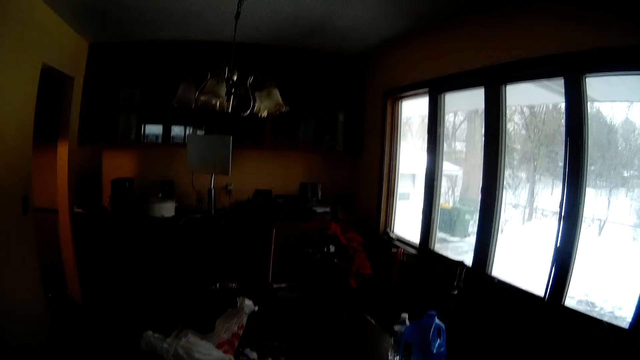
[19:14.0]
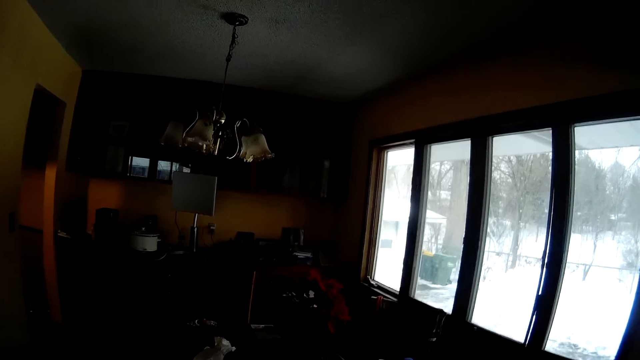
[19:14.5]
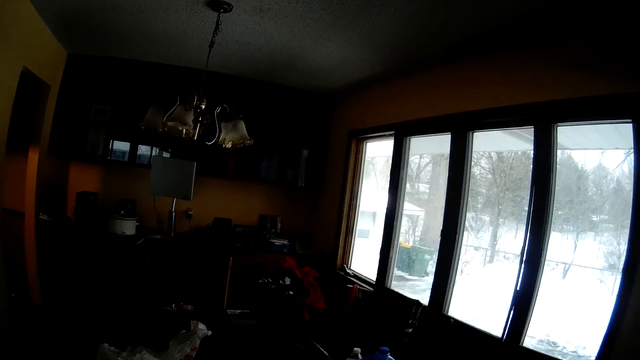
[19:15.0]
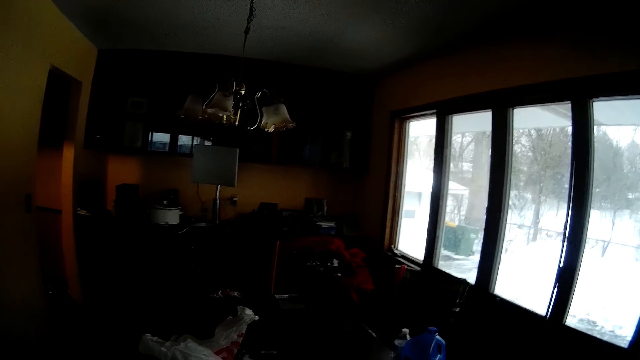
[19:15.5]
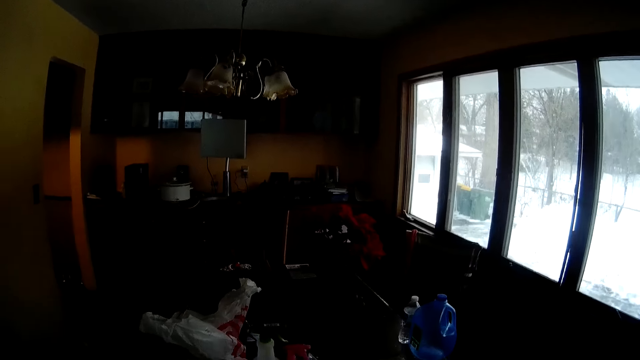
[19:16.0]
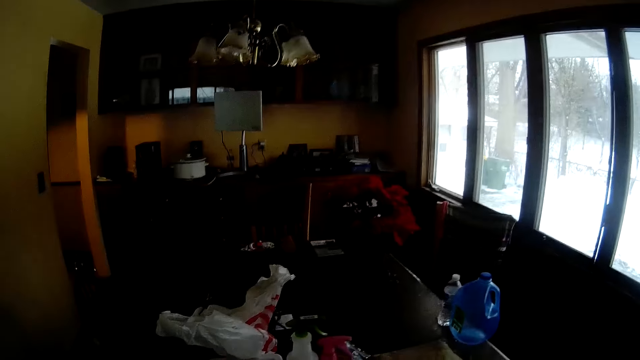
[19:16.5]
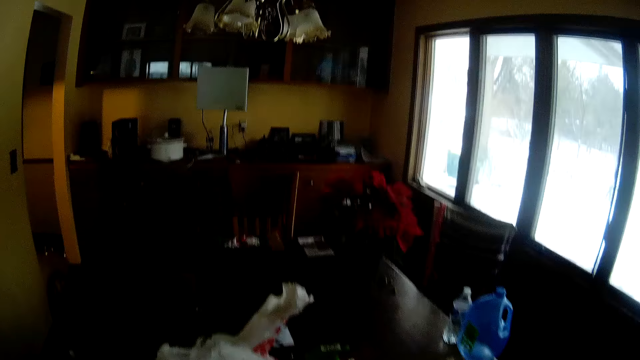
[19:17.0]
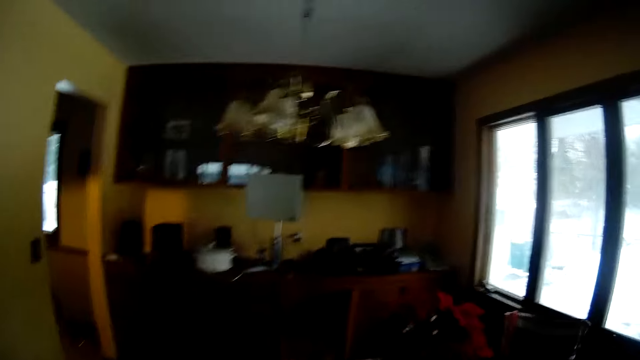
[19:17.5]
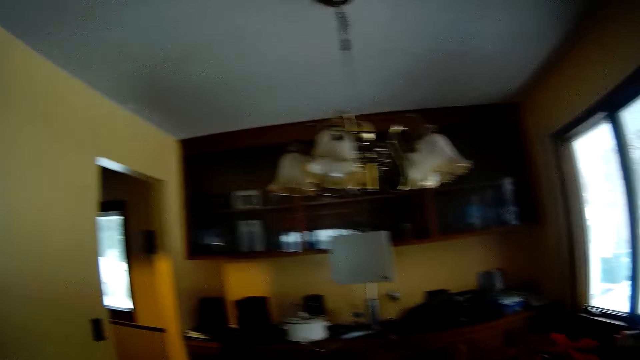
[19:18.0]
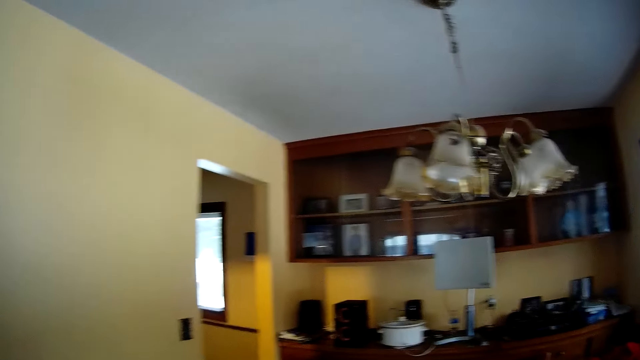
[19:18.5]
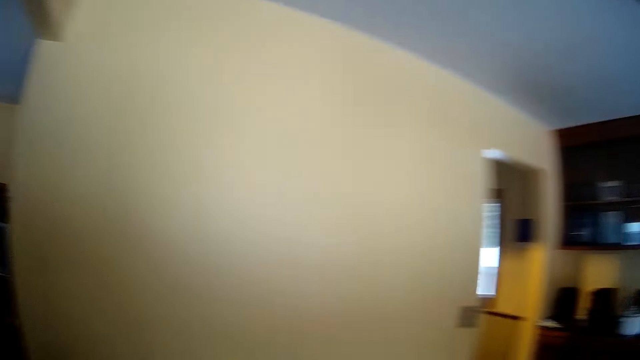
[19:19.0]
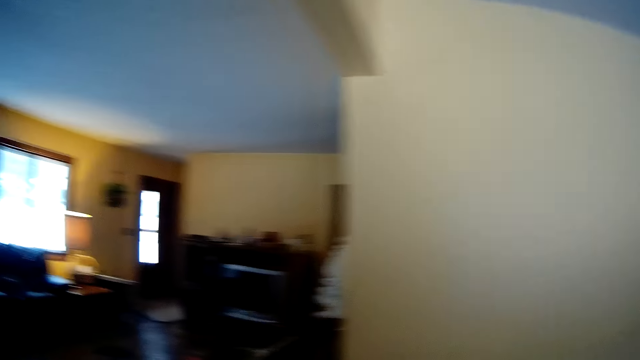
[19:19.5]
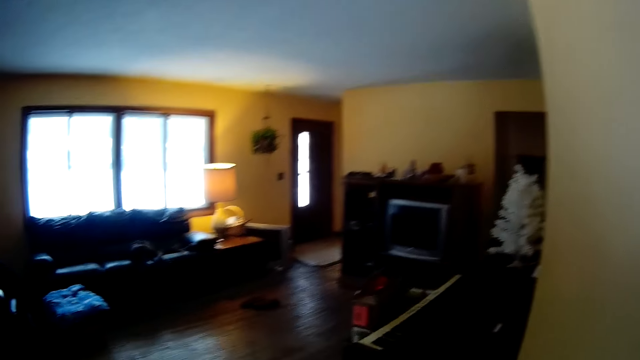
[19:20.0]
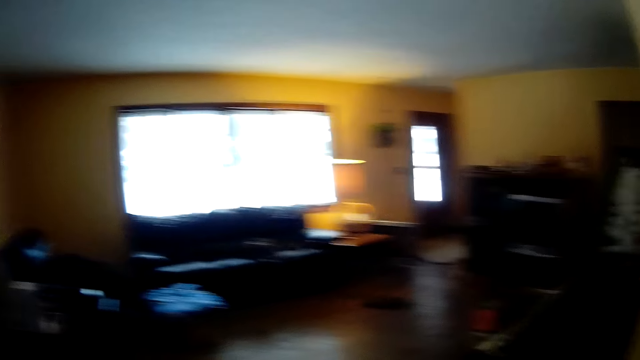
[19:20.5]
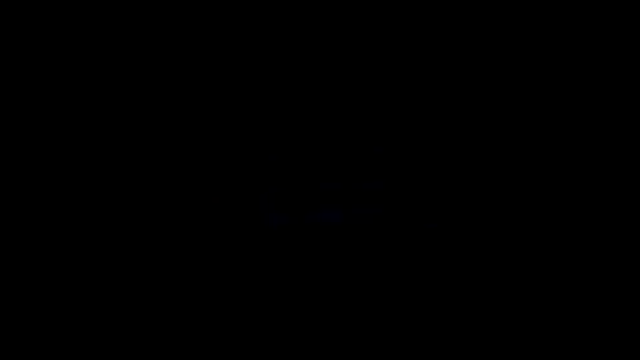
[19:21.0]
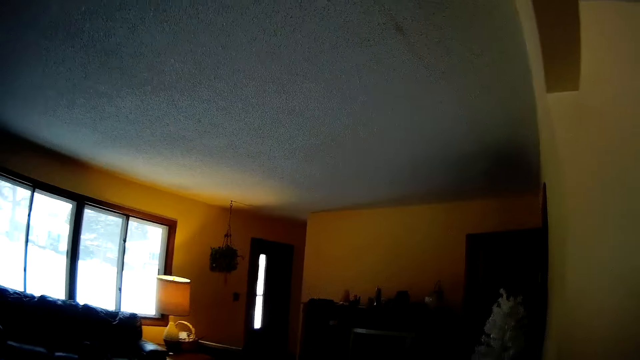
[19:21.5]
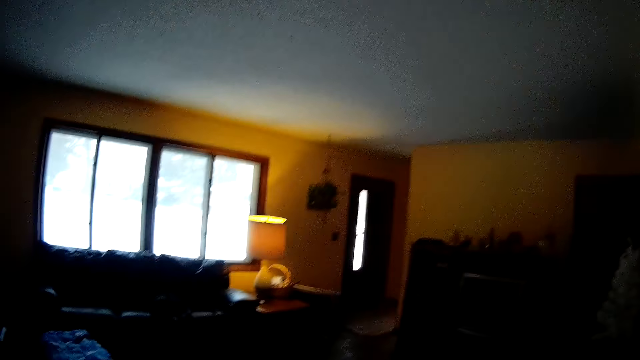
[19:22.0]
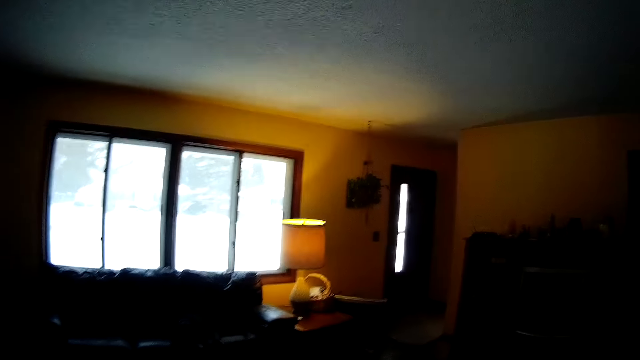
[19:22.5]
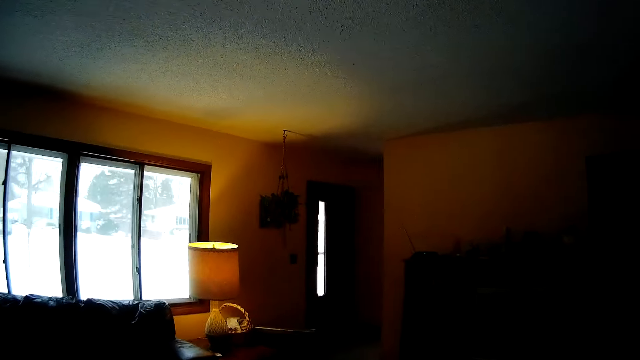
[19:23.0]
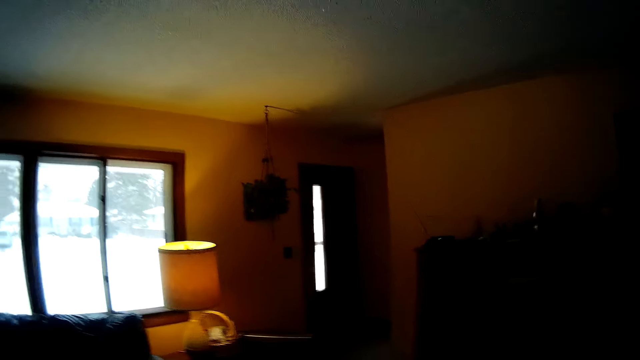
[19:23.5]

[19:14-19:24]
The camera wearer walks to the sitting room.

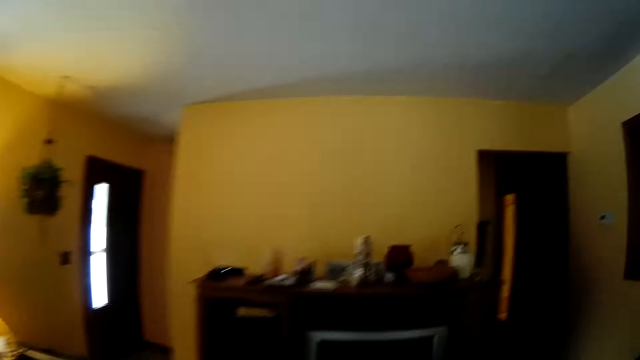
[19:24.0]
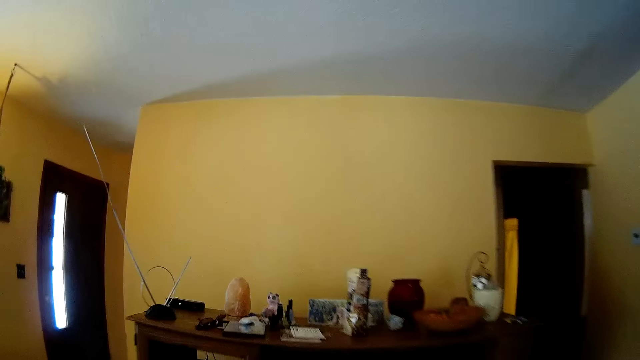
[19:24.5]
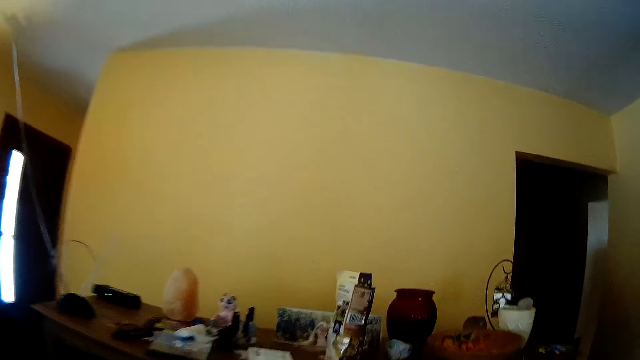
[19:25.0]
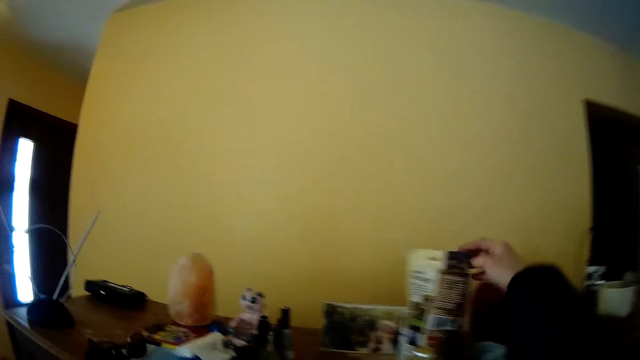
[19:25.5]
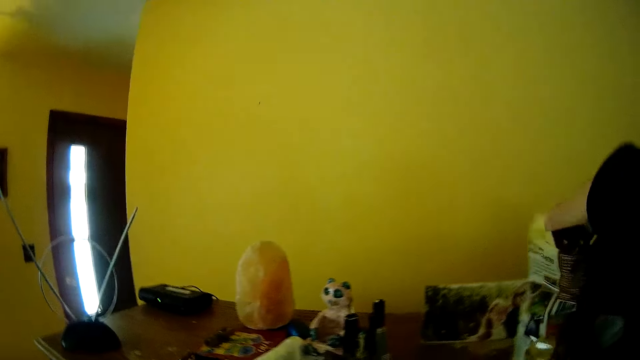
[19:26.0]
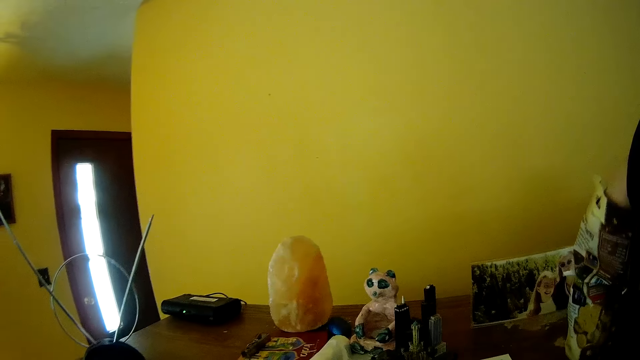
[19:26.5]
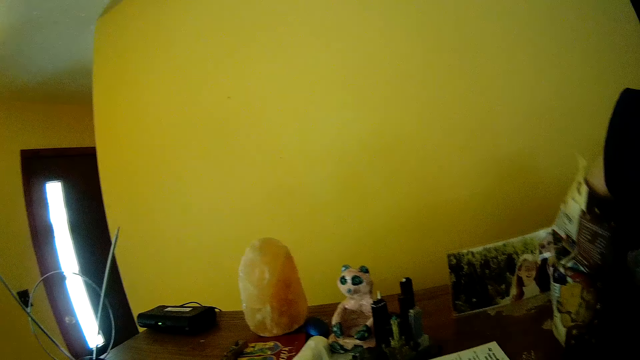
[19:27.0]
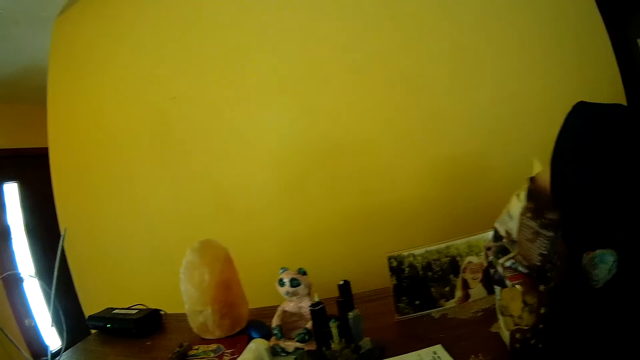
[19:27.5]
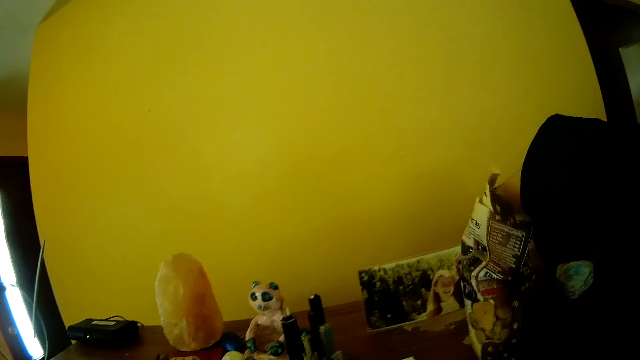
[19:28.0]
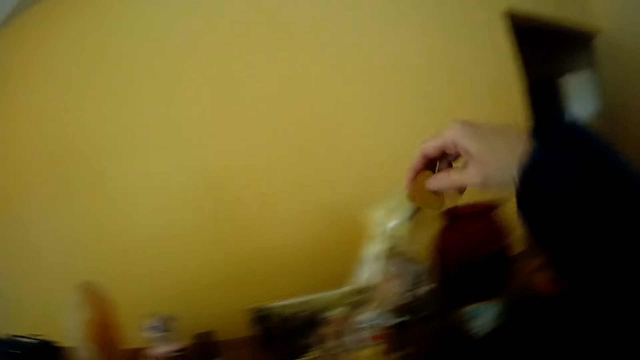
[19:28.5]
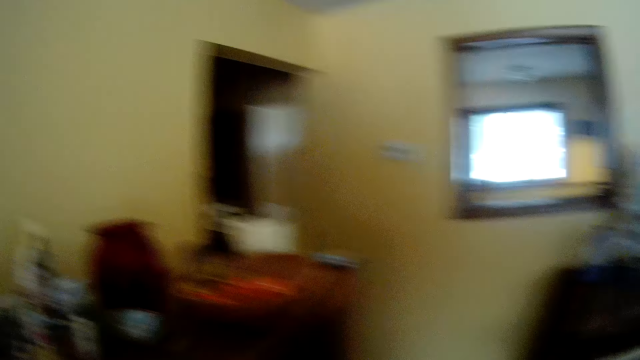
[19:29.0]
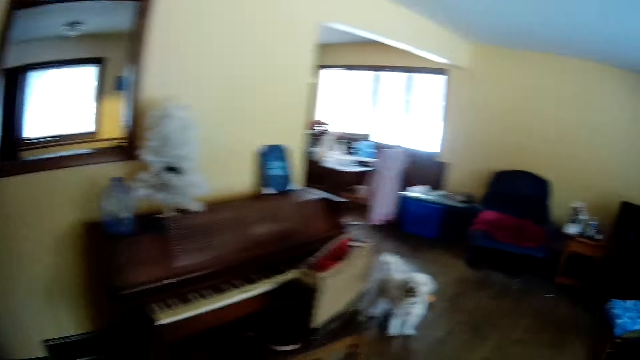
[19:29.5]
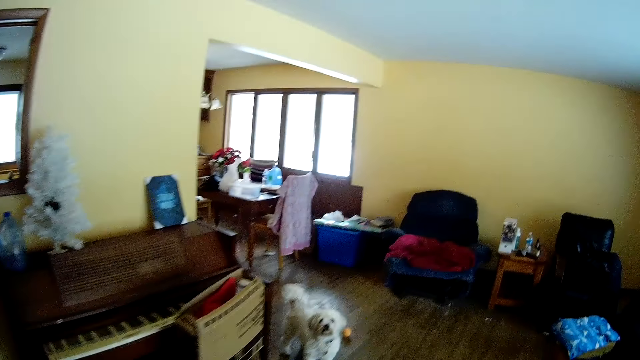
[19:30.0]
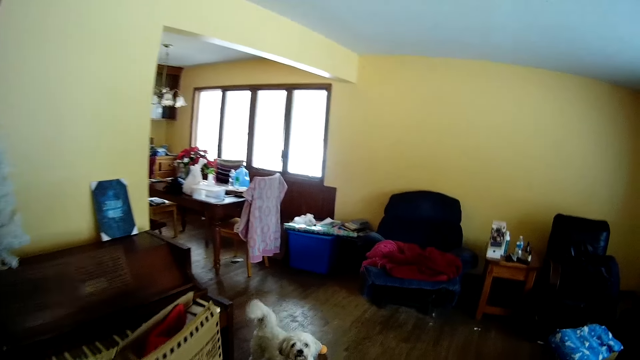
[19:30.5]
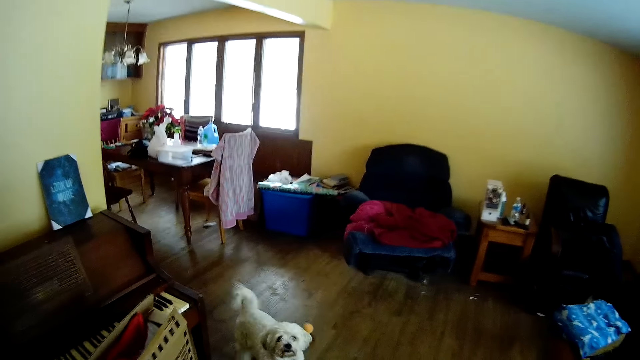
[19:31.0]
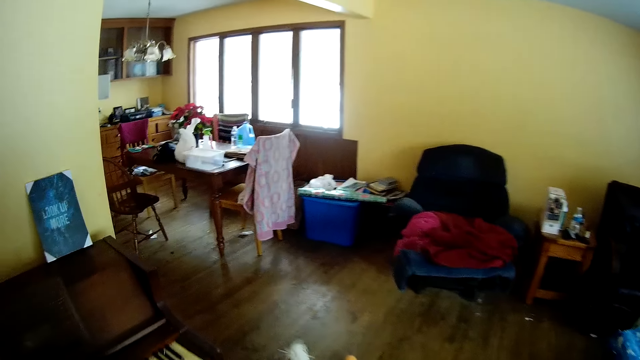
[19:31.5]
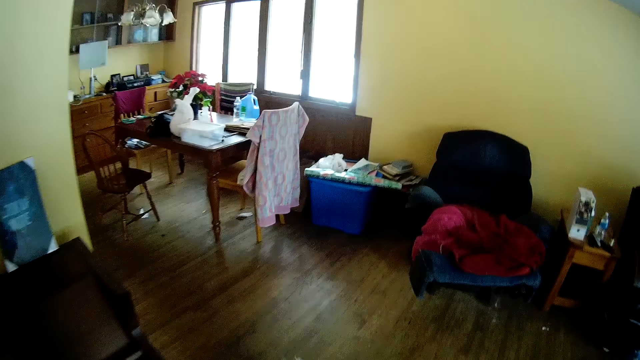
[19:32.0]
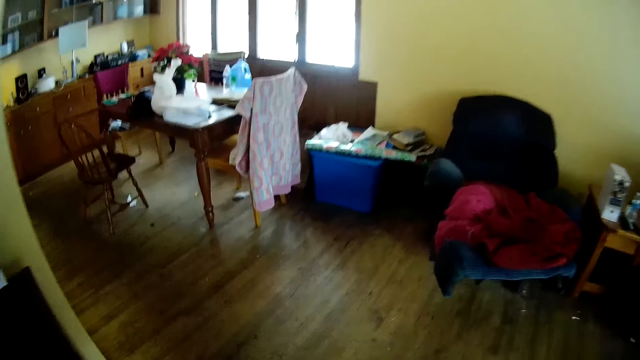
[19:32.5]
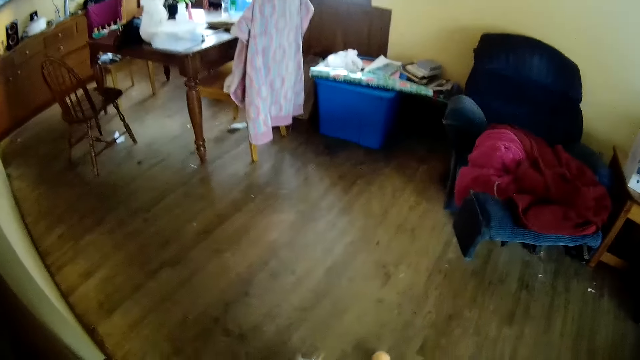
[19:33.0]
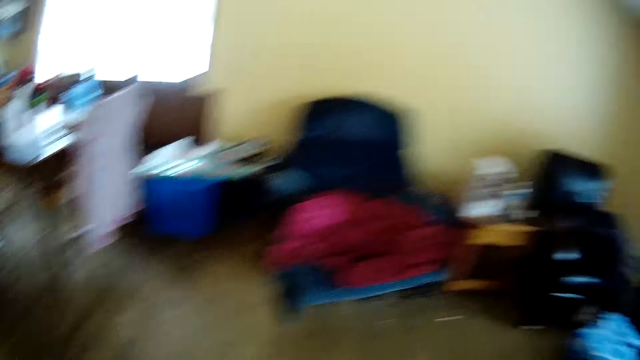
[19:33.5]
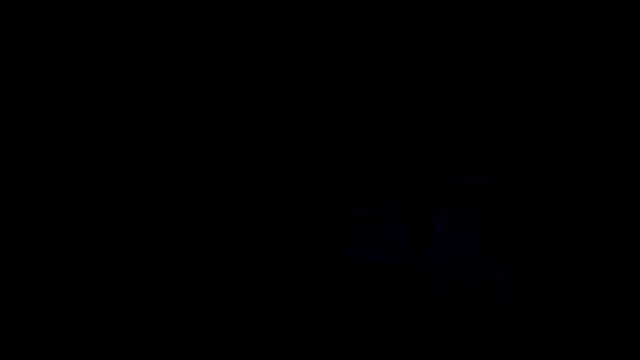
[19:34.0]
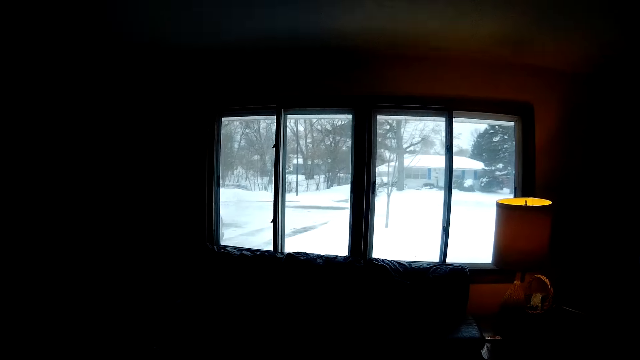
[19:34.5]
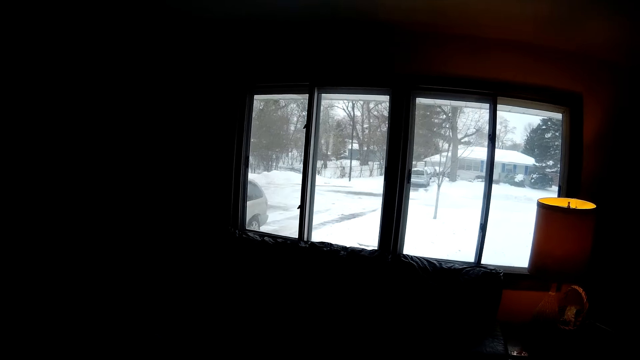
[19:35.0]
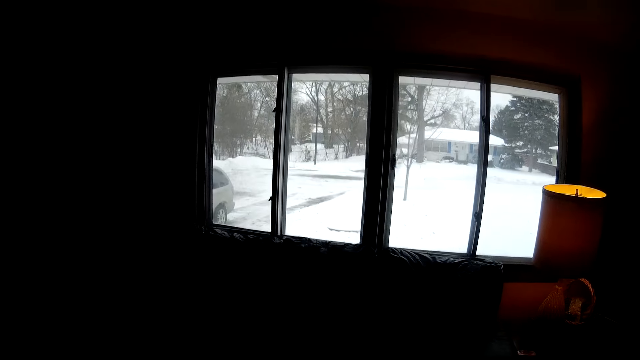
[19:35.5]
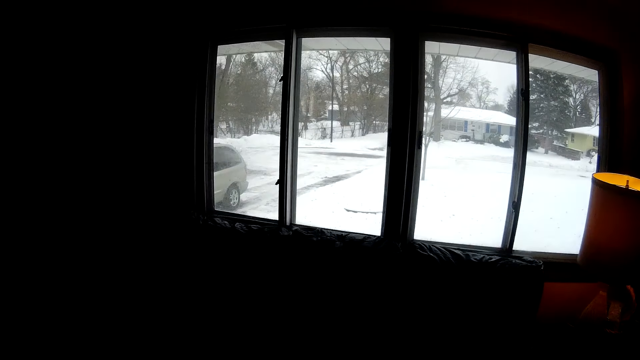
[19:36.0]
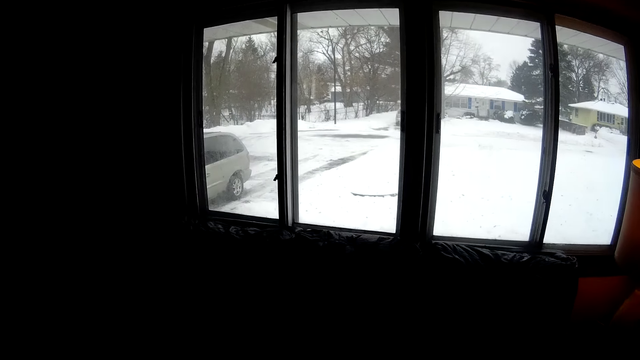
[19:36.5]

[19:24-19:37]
The camera wearer dips her right hand into a bag of biscuits on the table. She takes out a biscuit with her right hand from the bag of biscuits on the table. A dog wags its tail. The camera wearer walks into another room.
